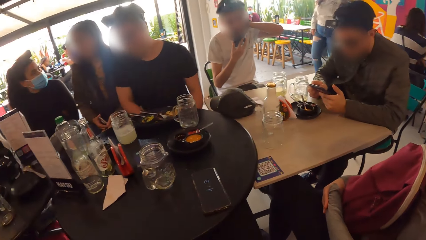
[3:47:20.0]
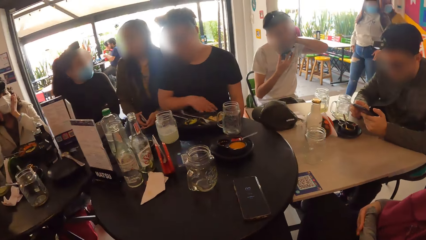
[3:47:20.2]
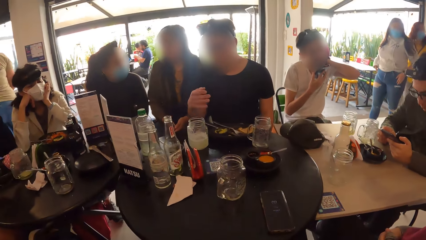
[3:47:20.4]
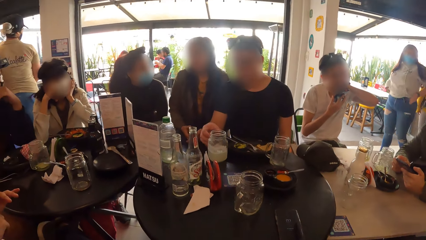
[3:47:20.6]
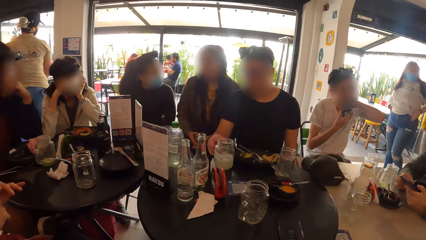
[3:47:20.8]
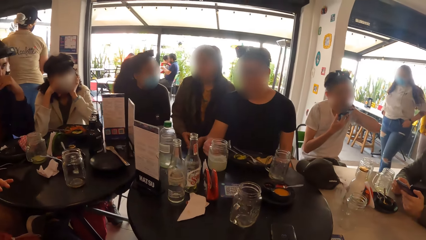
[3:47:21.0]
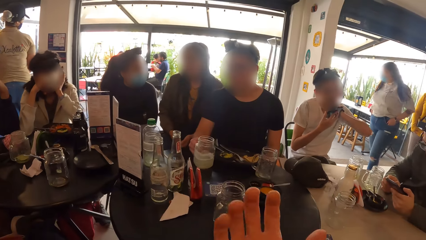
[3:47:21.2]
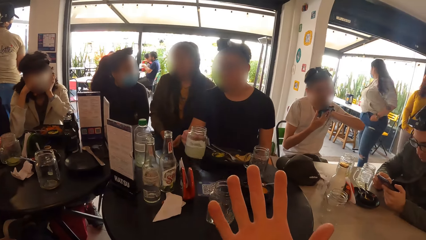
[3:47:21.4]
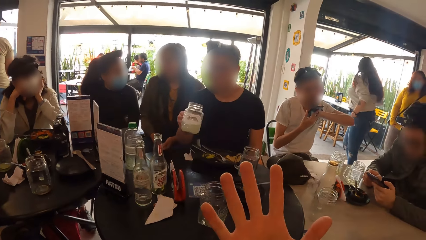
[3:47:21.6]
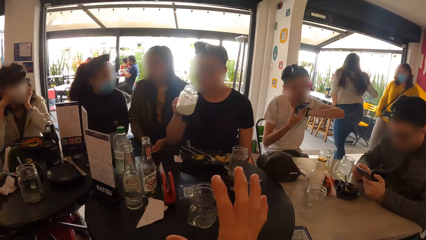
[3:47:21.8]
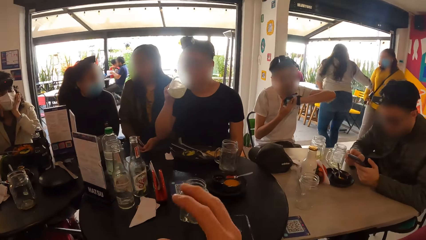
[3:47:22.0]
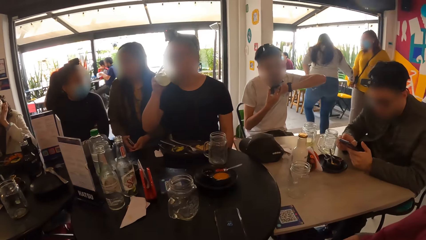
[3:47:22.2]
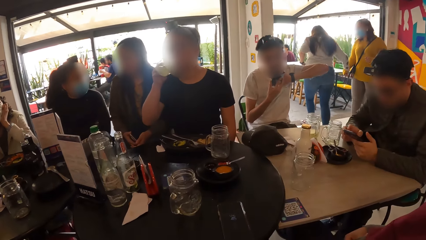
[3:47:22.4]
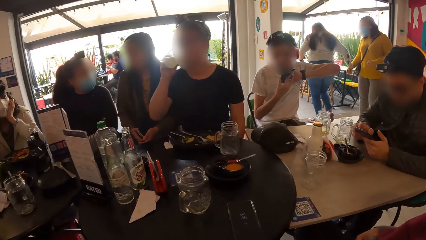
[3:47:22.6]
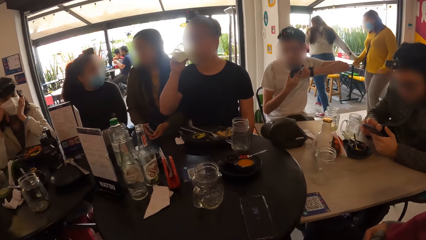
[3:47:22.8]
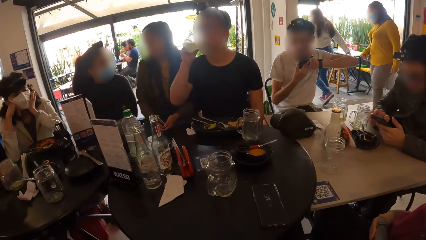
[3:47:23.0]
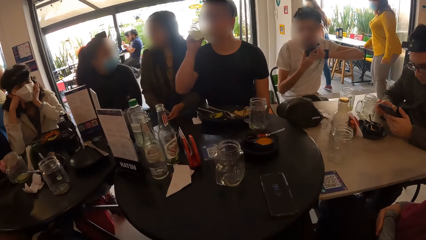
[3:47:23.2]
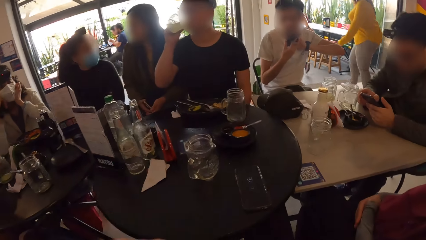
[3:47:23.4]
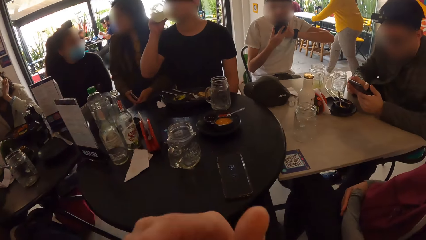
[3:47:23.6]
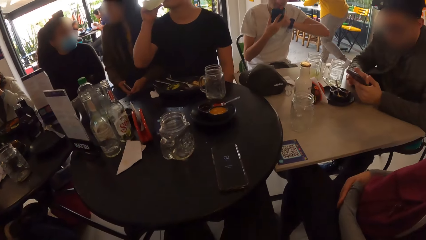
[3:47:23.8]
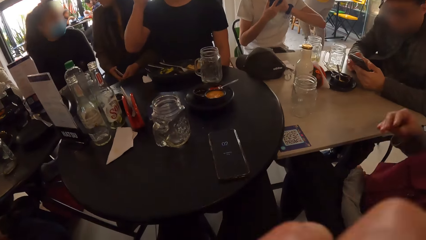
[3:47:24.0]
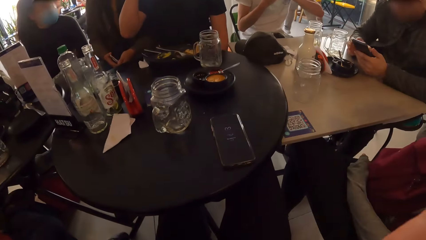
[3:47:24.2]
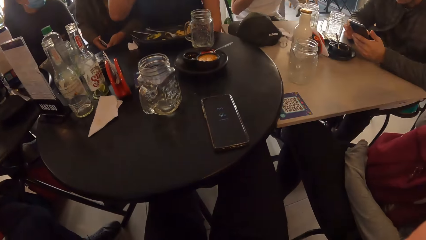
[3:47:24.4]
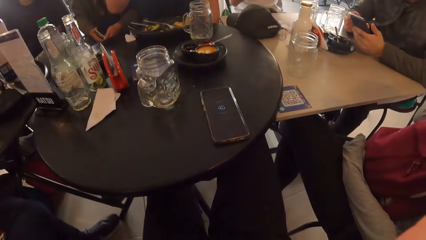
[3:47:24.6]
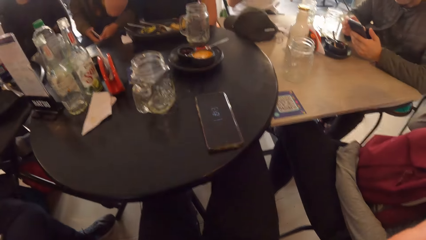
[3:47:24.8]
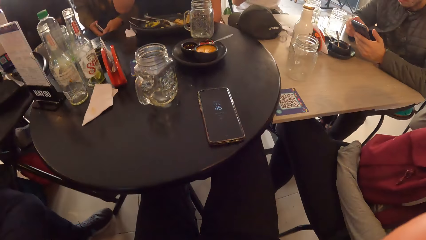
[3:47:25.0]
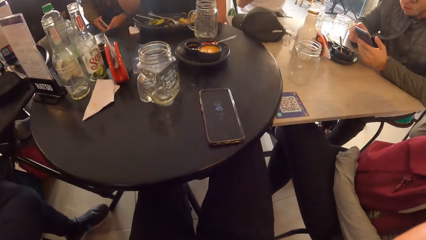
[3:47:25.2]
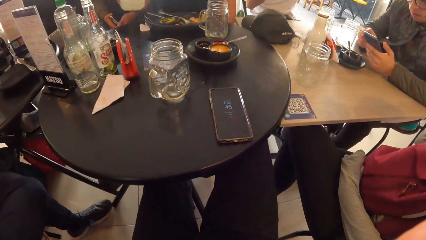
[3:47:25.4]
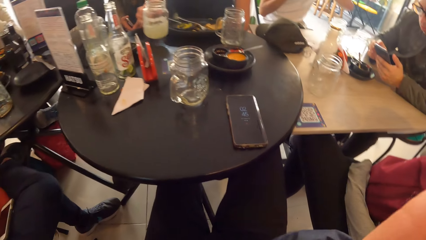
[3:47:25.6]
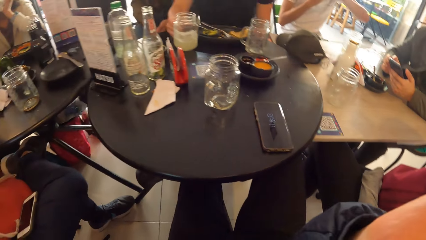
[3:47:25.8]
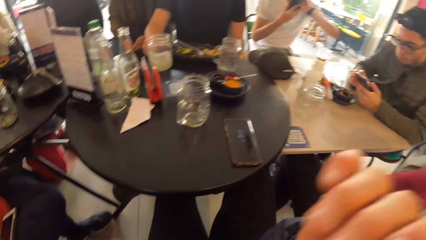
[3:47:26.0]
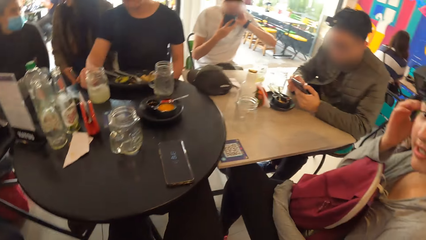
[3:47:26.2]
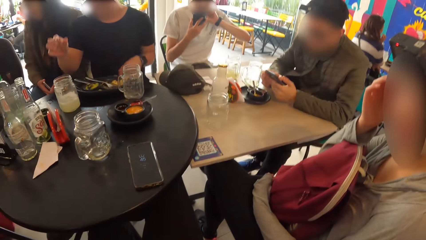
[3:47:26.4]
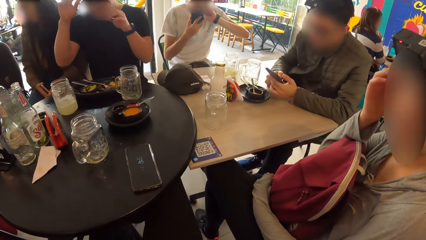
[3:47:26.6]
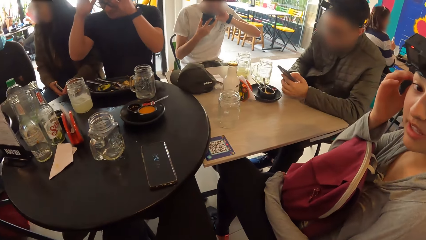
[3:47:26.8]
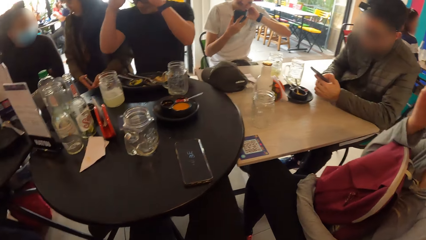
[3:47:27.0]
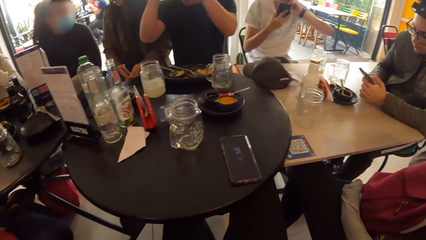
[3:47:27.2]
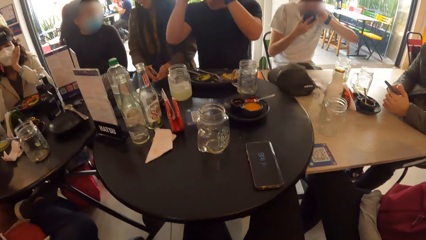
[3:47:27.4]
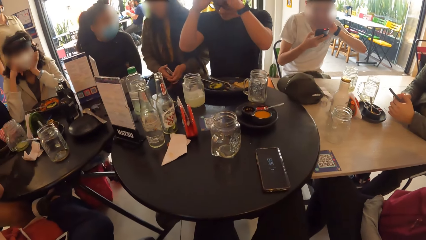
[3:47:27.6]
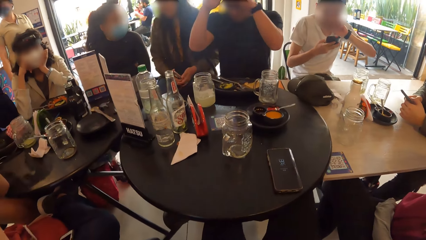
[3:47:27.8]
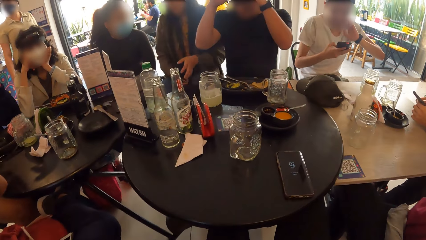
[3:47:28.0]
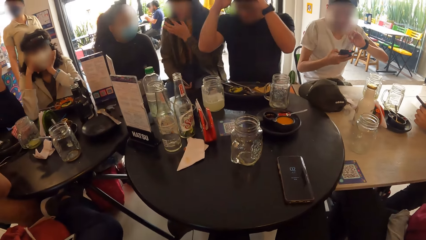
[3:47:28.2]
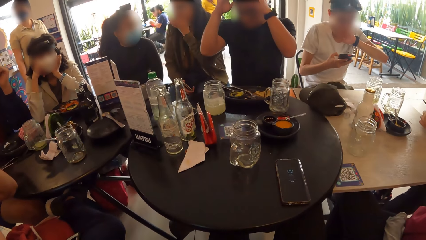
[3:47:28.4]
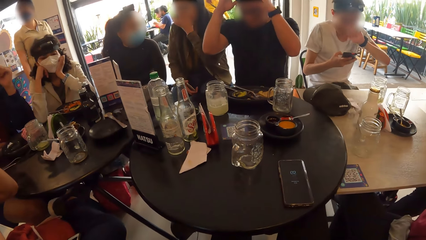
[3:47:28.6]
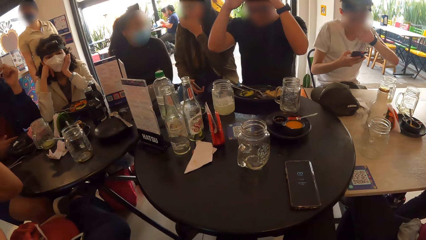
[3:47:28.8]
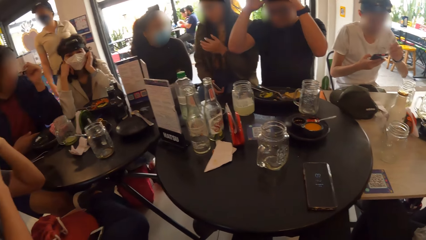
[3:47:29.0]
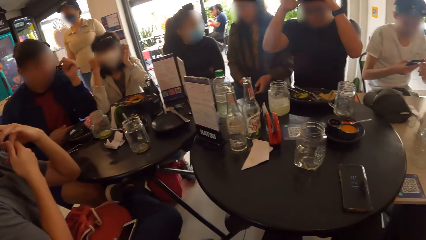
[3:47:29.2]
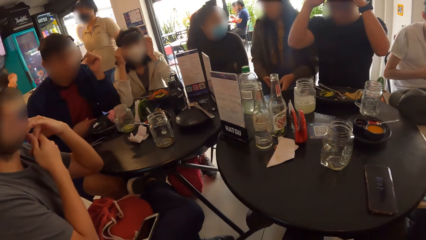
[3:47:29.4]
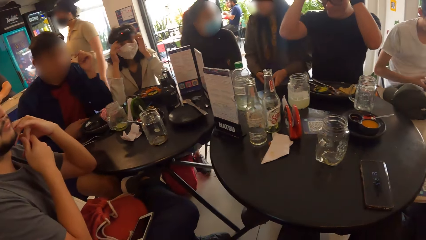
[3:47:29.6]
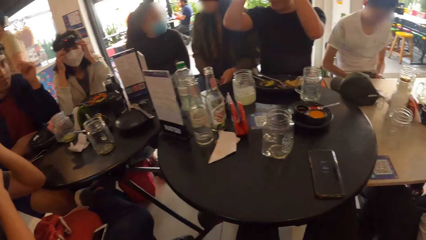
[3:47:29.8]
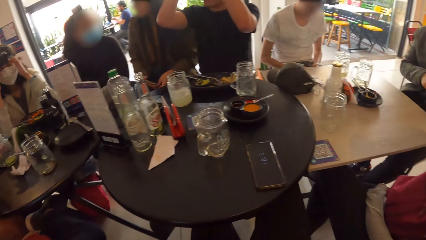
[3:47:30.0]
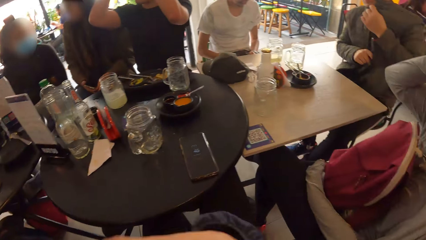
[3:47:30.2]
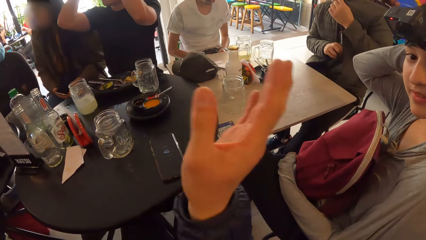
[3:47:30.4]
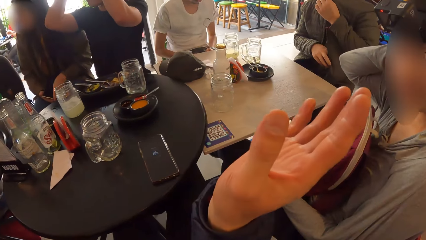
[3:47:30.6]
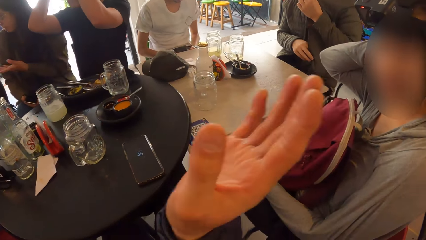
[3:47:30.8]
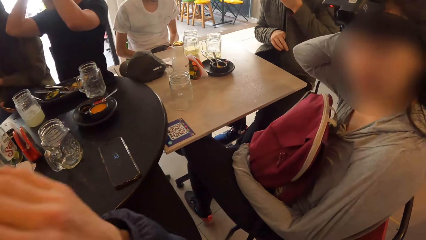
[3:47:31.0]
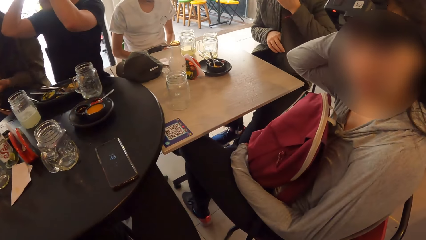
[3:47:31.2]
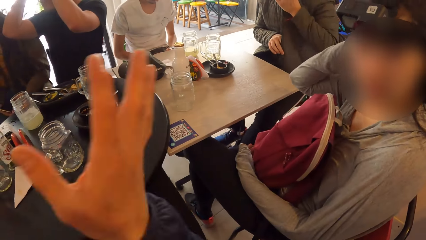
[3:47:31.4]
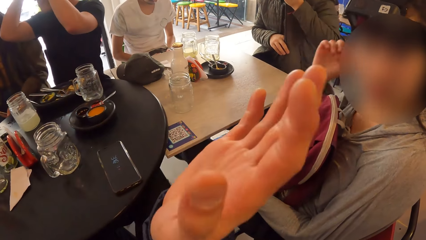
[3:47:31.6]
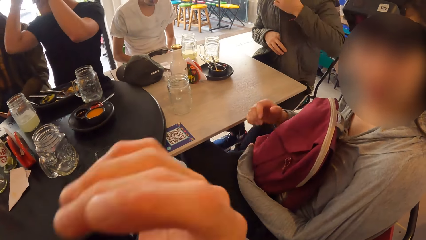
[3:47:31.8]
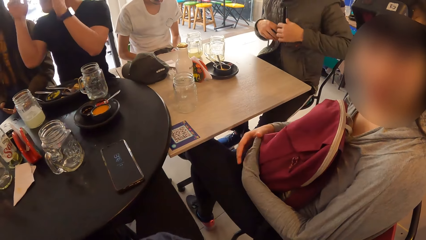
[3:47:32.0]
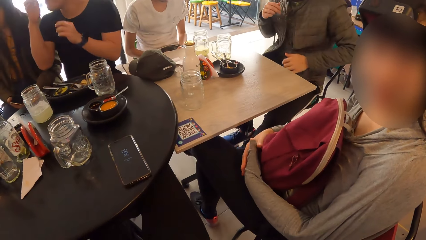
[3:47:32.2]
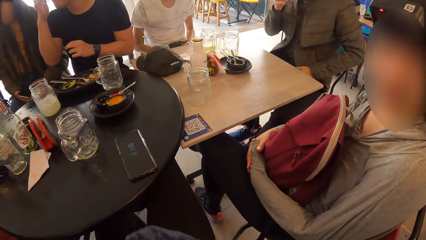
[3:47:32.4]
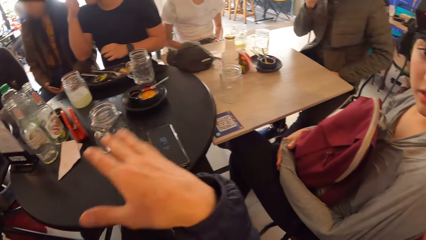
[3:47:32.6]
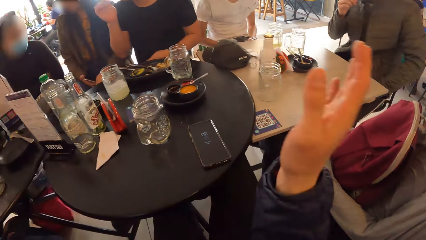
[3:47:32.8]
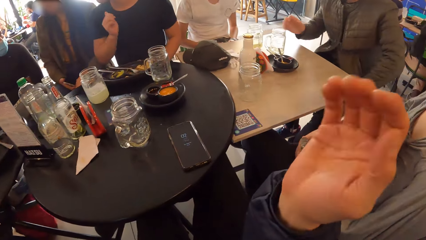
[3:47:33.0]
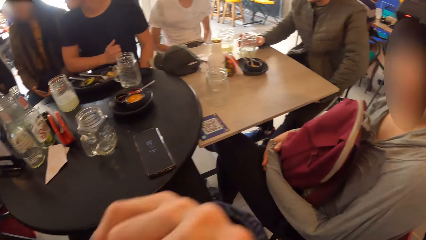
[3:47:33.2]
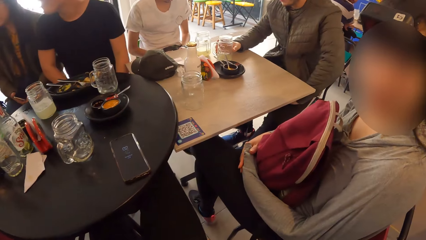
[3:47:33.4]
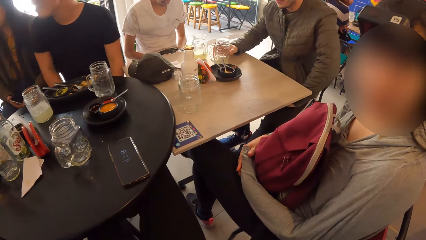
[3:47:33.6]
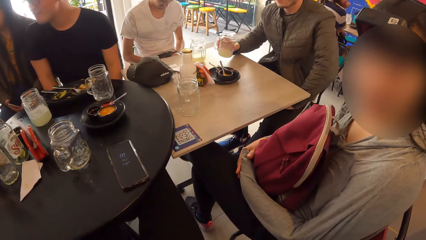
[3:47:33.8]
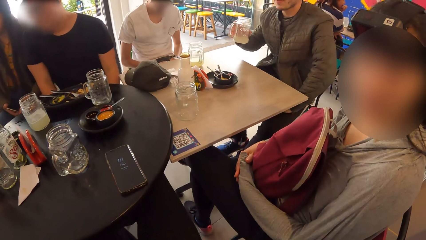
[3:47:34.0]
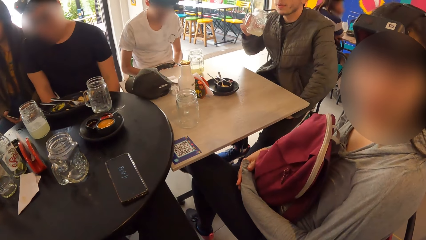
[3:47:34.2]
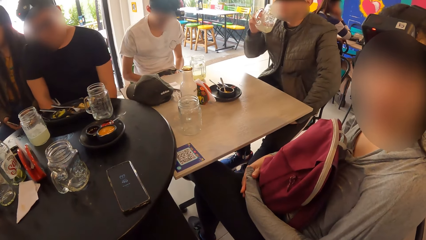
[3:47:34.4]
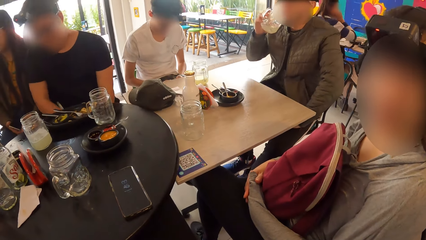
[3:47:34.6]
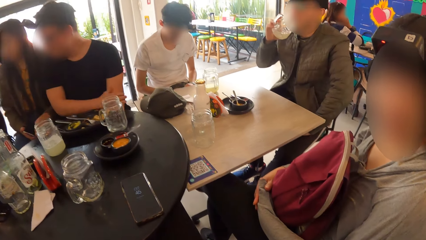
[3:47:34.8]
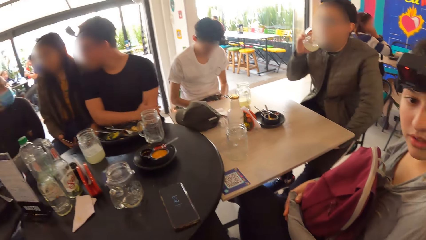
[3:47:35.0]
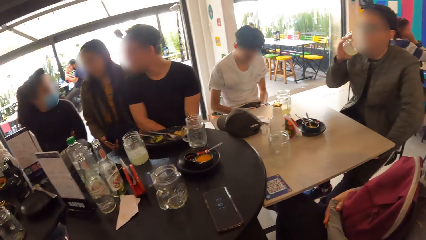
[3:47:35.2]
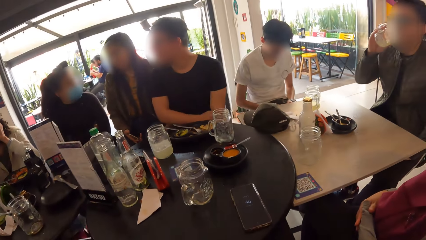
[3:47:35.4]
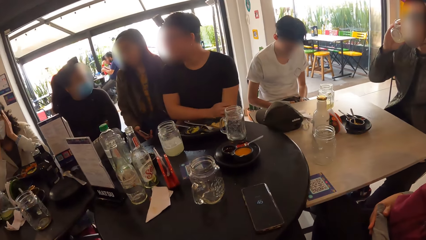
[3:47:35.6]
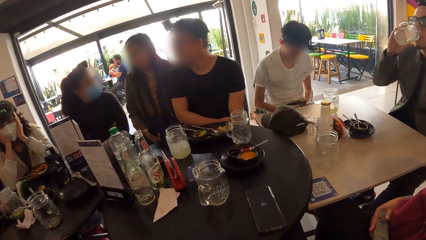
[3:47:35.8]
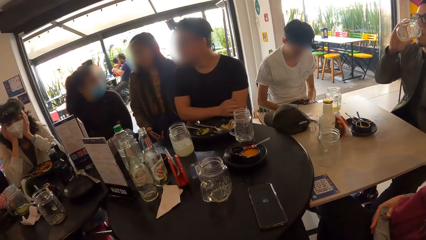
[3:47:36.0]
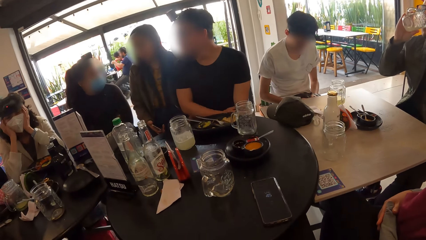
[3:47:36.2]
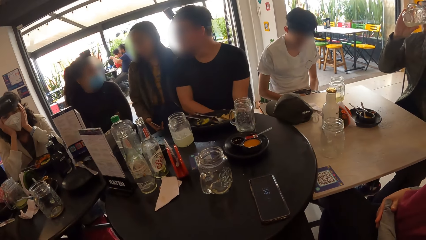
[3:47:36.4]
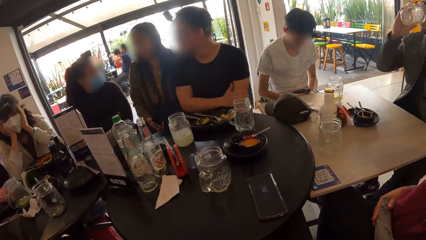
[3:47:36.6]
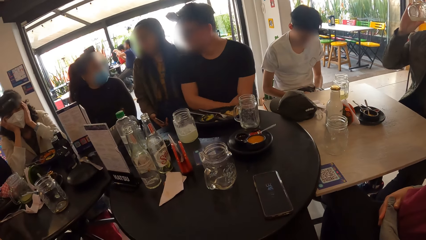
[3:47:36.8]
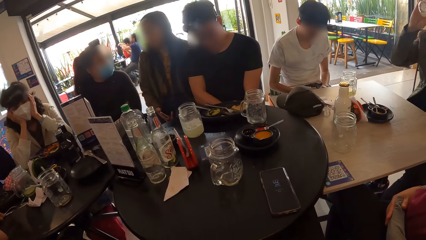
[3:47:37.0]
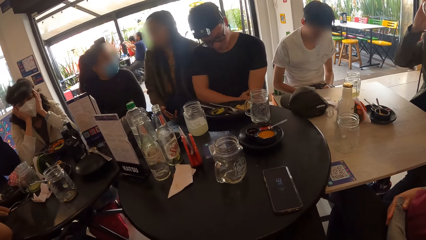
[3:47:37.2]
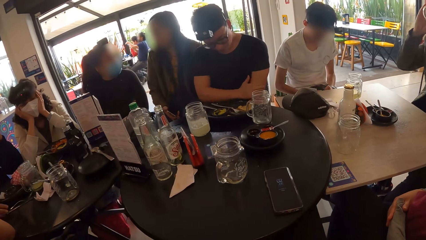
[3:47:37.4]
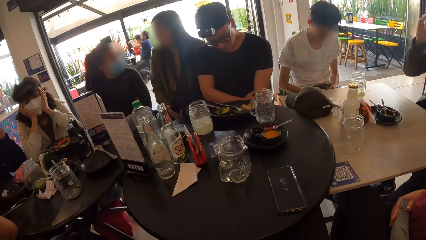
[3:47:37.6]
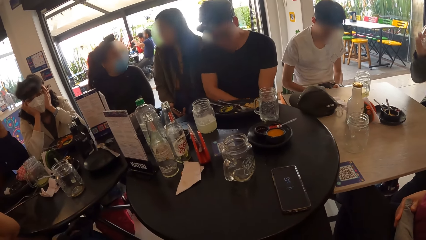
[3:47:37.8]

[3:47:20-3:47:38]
The man picks up the cup from the table with his right hand. The camera wearer inspects his hand. The man drinks from the cup in his right hand. The camera wearer stares at the table. He reaches for the camera. The man drops the cup on the table with his right hand. A woman interacts with the camera wearer. The camera wearer stares at the table. He interacts with the woman. The woman scratches her head. Another man picks up a cup from the table with his right hand. The other man drinks from the cup in his right hand. The camera wearer stares at the table.
